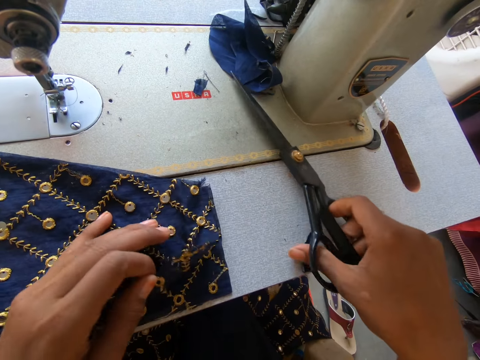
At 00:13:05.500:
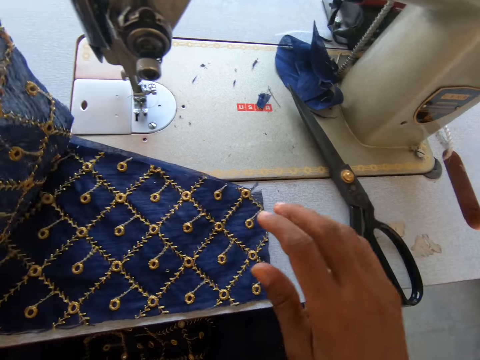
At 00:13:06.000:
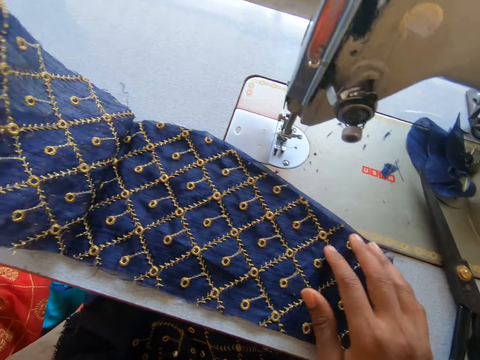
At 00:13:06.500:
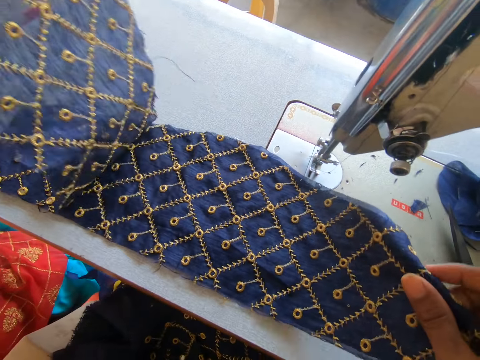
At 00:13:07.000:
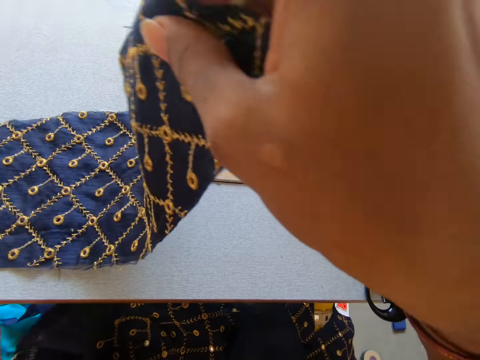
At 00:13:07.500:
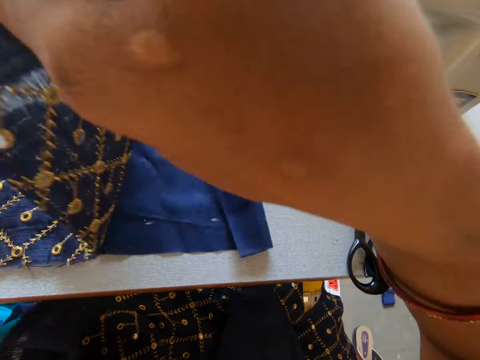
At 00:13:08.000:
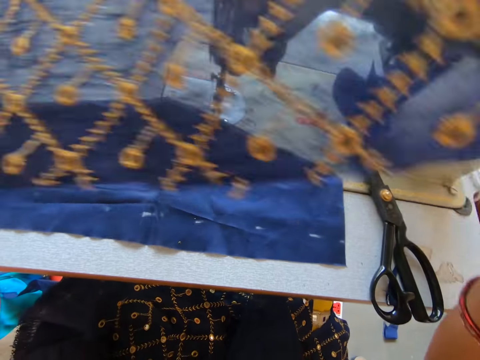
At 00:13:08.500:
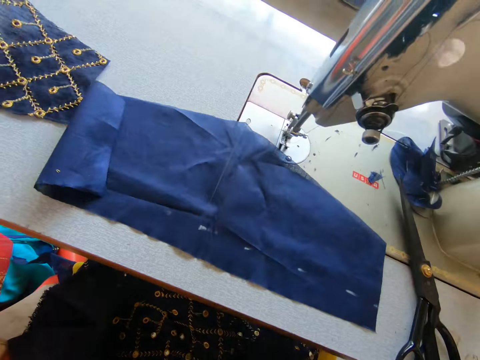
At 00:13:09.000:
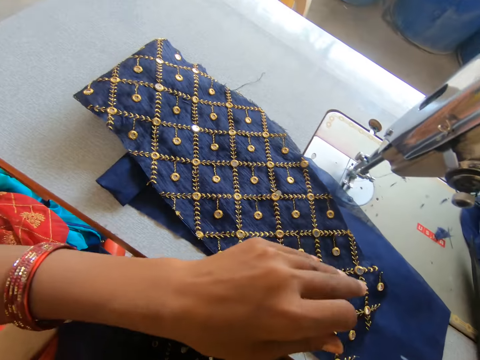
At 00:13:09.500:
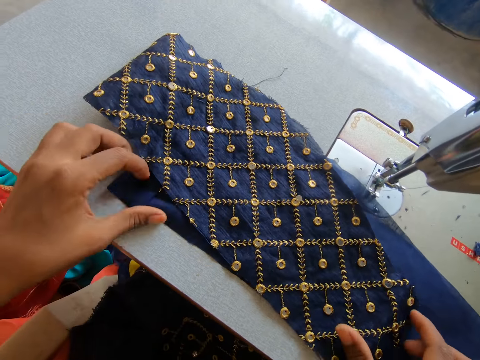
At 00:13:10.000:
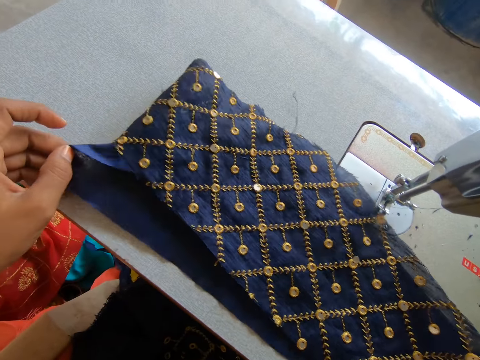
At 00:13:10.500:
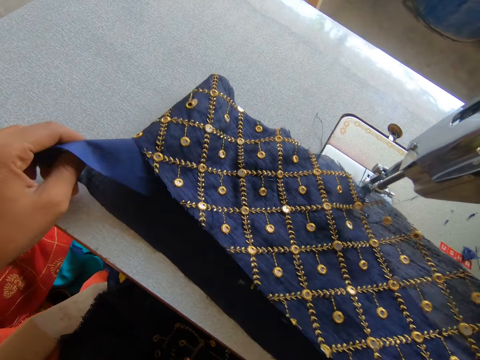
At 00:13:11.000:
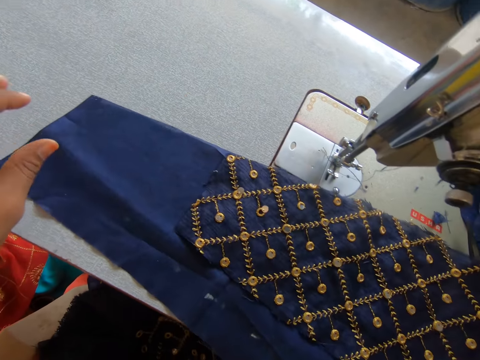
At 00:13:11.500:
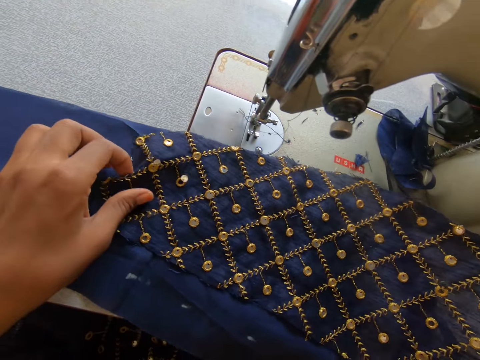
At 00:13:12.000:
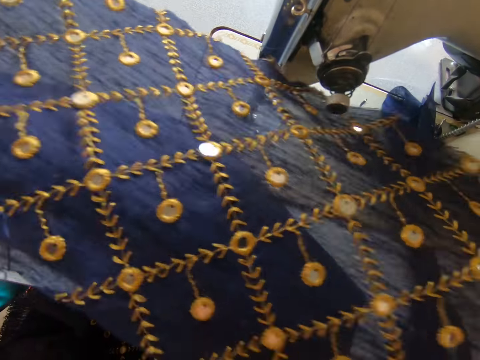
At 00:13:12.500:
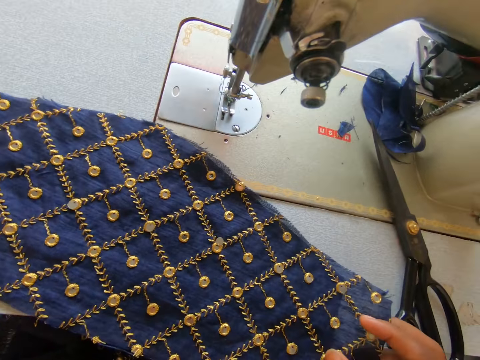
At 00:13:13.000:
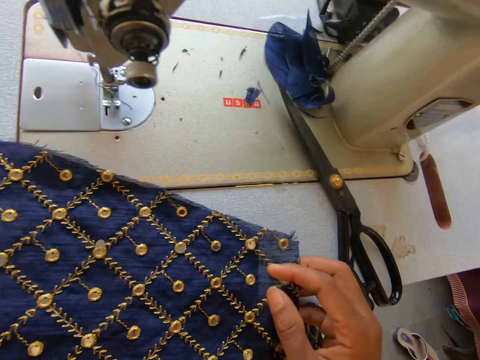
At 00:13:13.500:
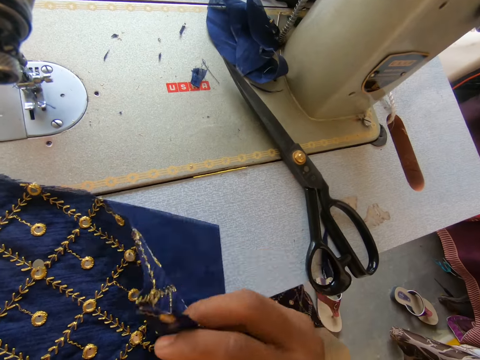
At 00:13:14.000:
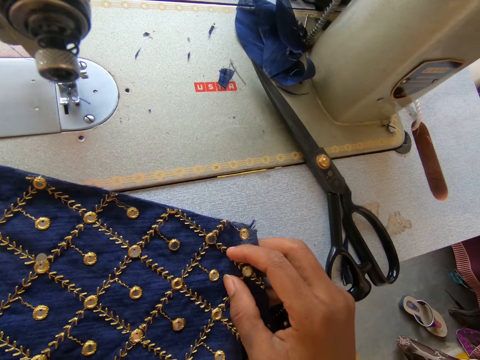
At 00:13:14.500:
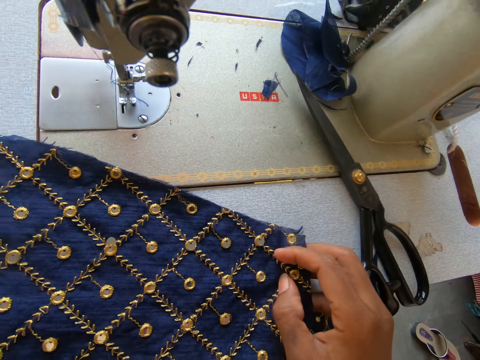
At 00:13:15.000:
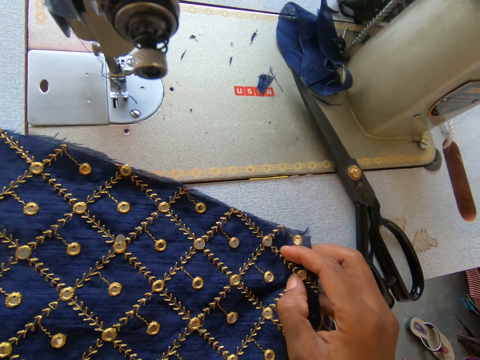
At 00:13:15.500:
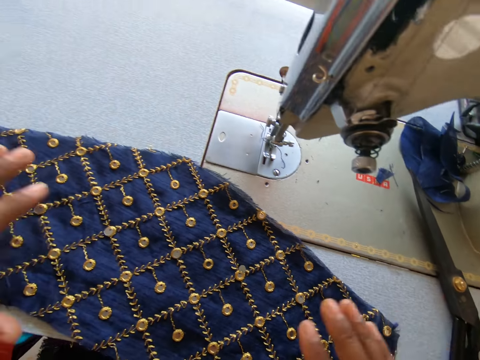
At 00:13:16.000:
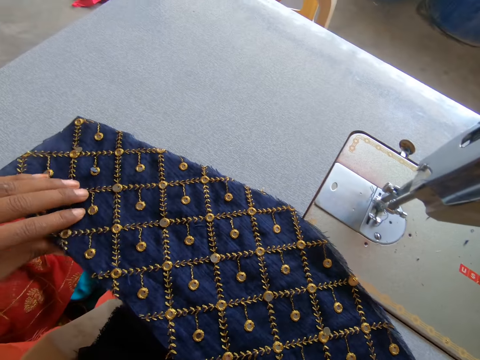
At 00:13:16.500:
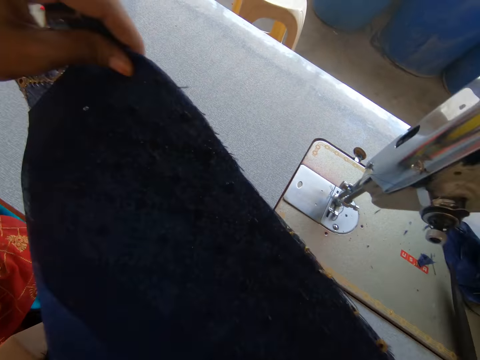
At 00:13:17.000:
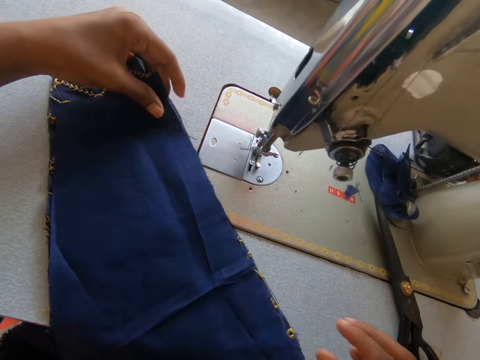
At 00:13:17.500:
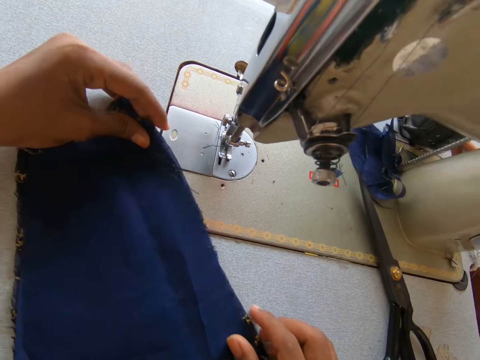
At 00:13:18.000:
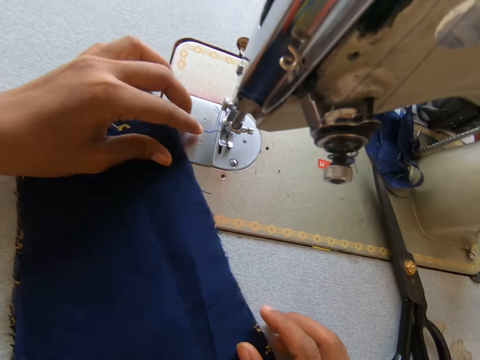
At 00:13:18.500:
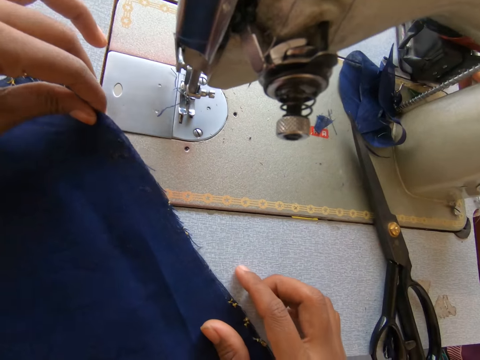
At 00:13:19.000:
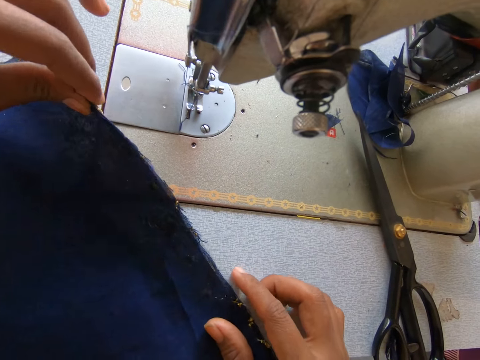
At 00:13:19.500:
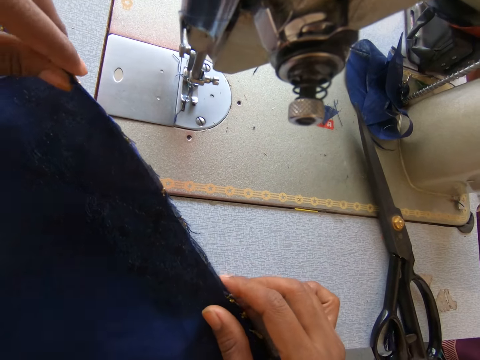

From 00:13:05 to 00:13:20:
The camera wearer puts down the scissors. They sort the cloths. They flip the cloths.

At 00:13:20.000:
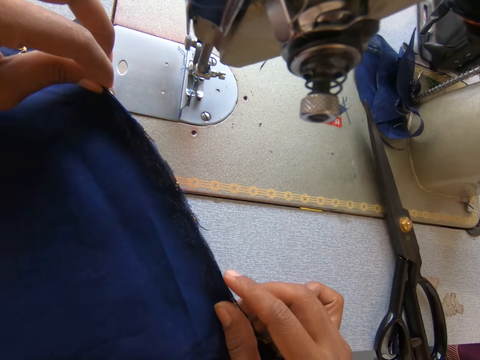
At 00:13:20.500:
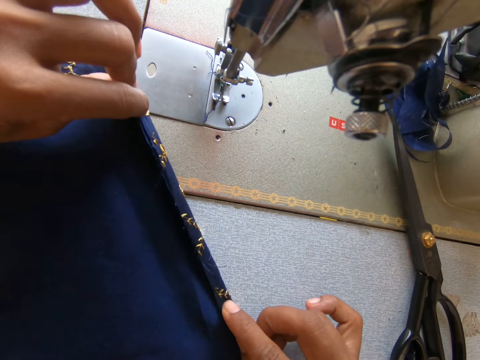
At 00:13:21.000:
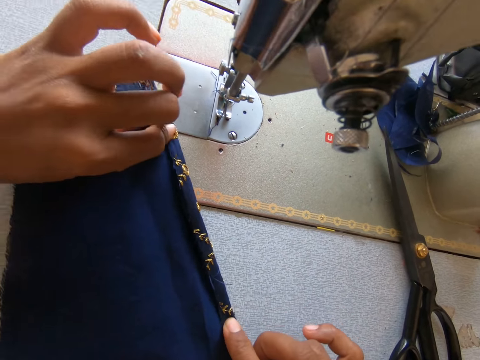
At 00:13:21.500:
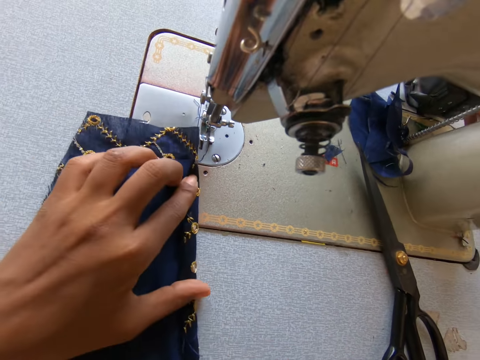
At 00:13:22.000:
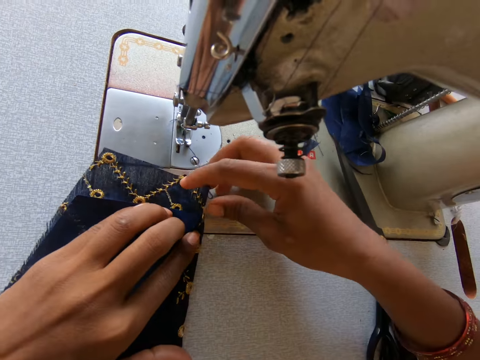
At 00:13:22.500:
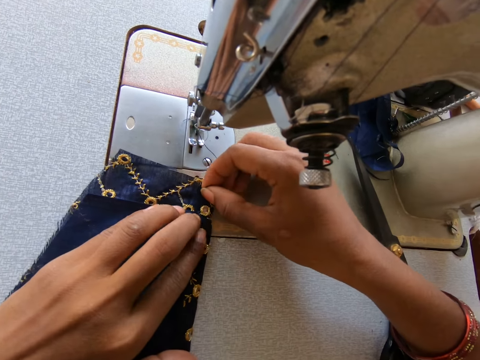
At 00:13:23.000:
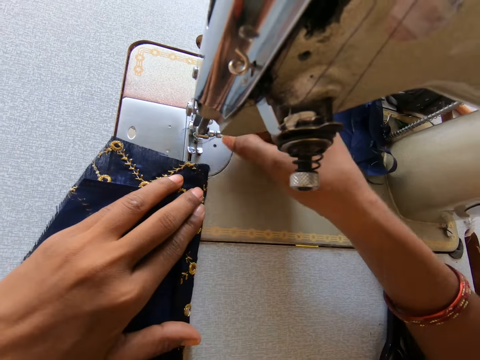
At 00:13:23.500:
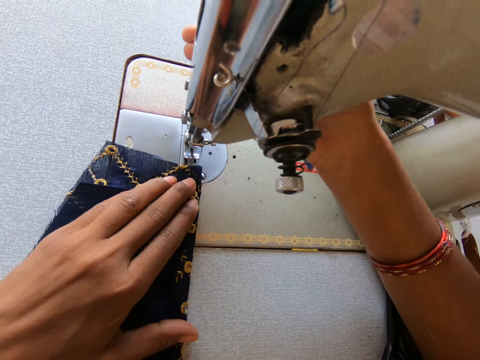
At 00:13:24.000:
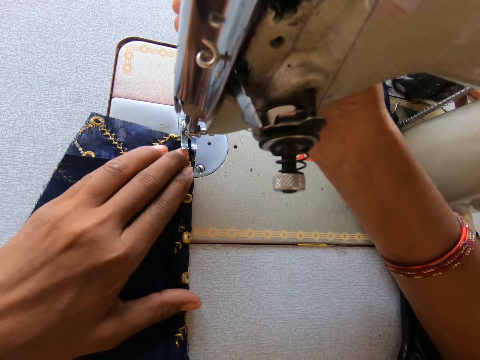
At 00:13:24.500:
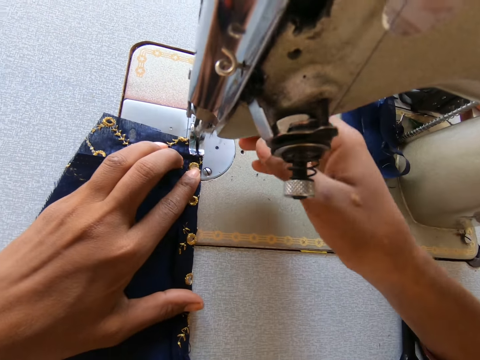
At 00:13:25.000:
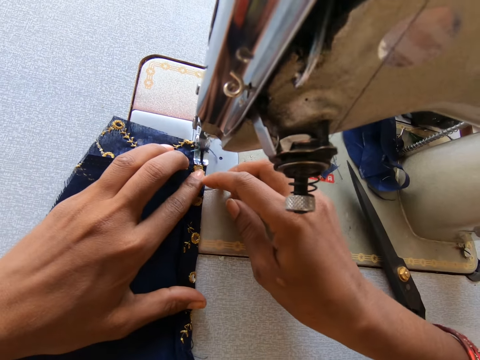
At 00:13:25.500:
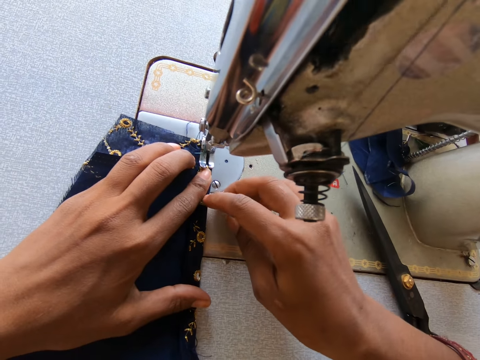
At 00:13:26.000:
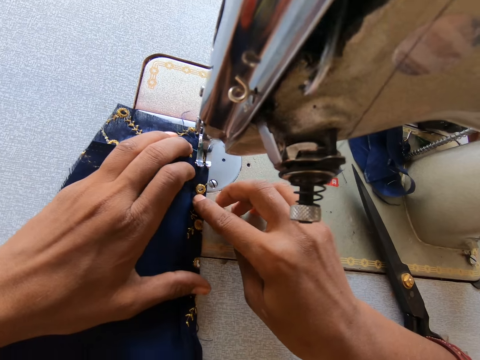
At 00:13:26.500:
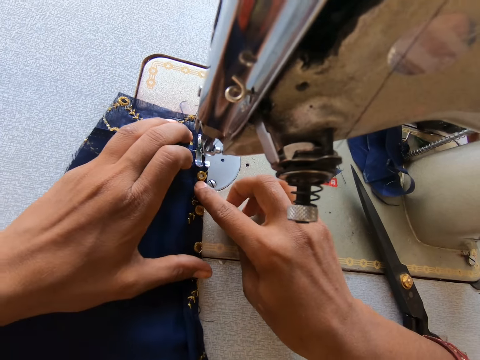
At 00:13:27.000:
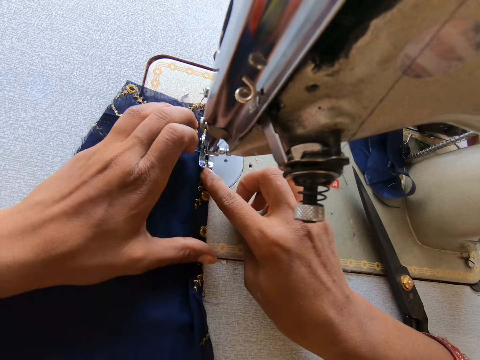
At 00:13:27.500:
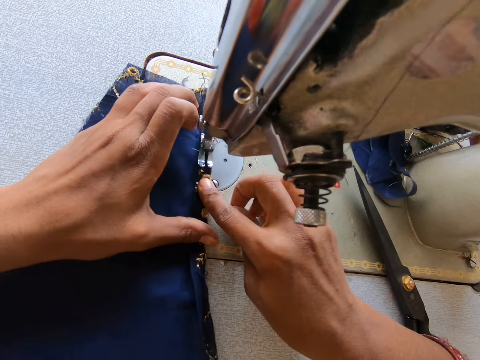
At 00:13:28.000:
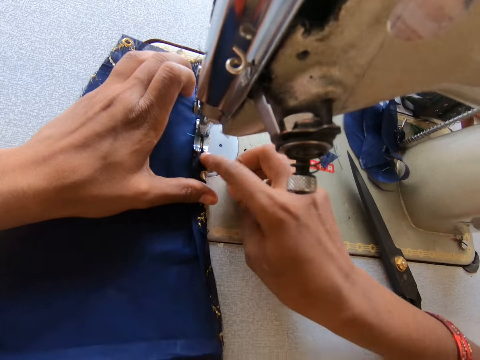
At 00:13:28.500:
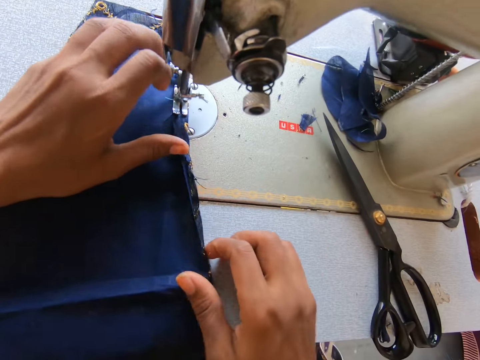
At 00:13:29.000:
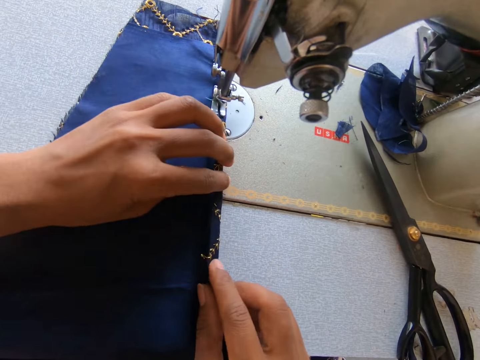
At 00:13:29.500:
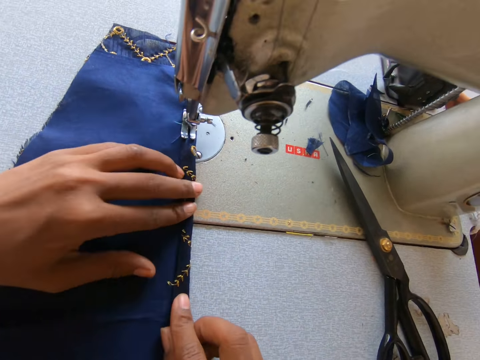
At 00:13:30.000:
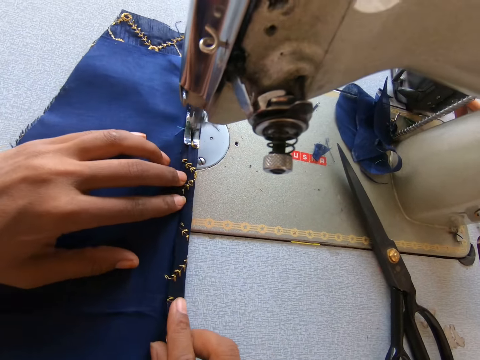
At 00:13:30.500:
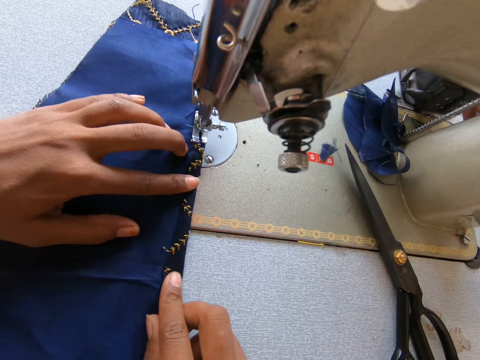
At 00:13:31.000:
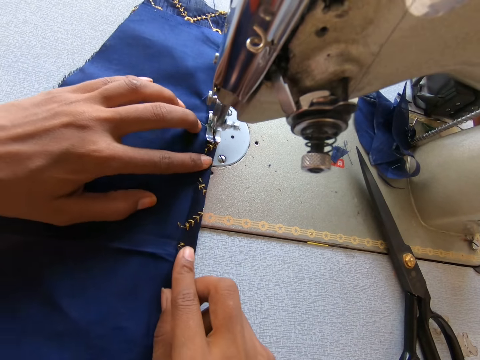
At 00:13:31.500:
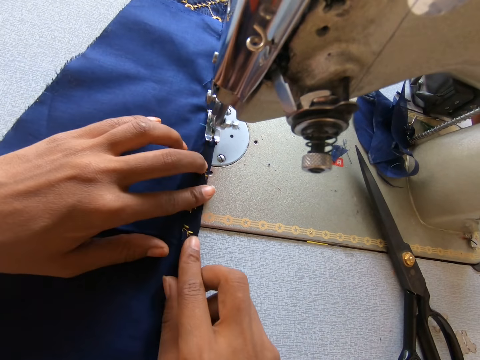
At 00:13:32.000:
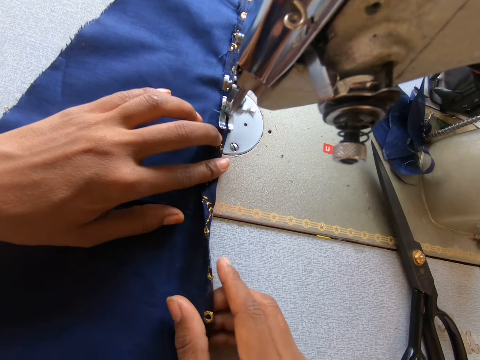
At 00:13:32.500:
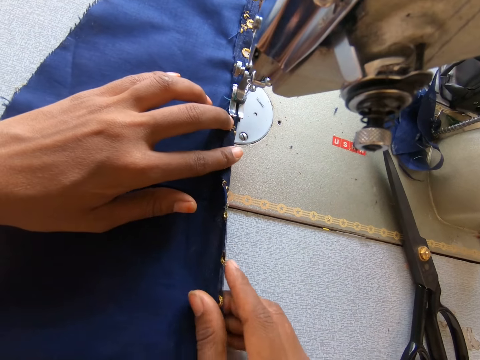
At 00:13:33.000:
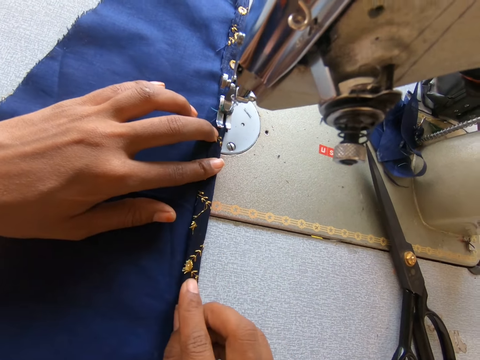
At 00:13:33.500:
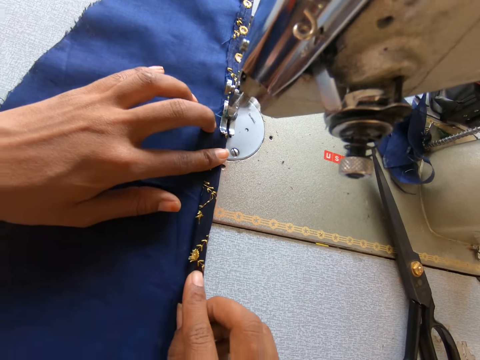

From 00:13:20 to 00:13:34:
The camera wearer folds the cloth. They position the cloth properly. They adjust the sewing machine. They sew the cloth. They fold the cloth. They sew the cloth.
